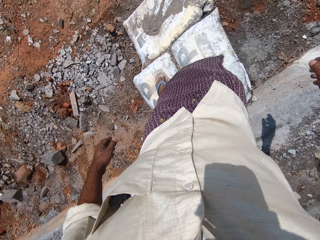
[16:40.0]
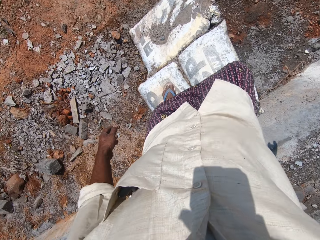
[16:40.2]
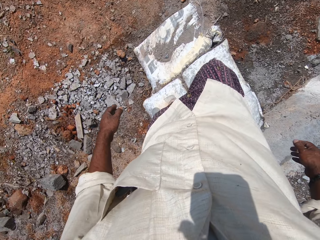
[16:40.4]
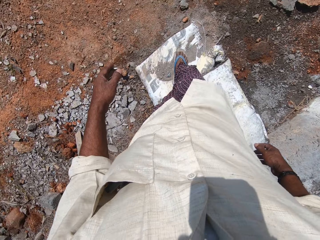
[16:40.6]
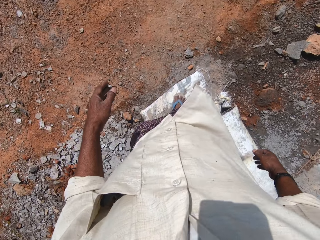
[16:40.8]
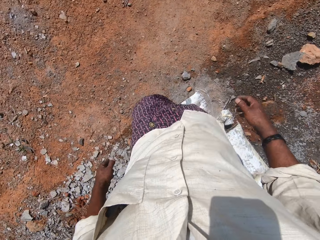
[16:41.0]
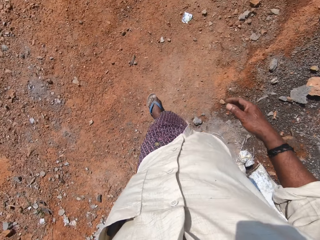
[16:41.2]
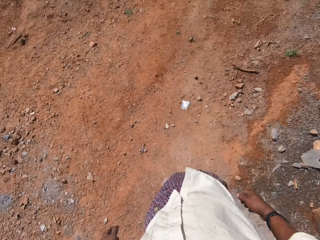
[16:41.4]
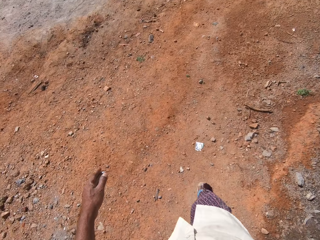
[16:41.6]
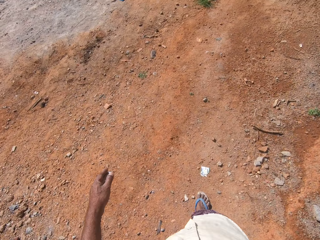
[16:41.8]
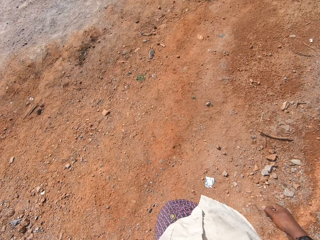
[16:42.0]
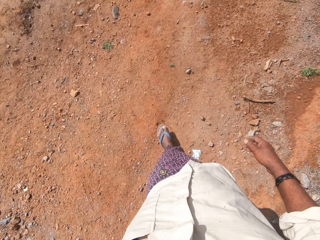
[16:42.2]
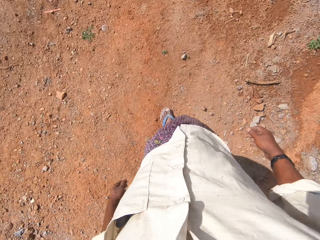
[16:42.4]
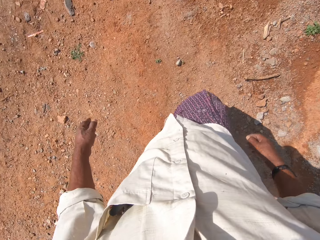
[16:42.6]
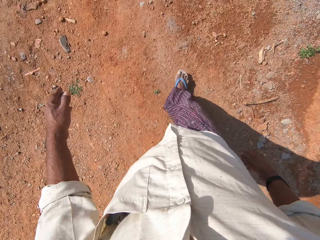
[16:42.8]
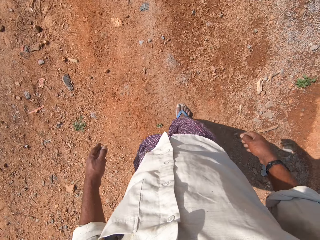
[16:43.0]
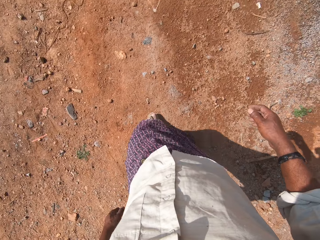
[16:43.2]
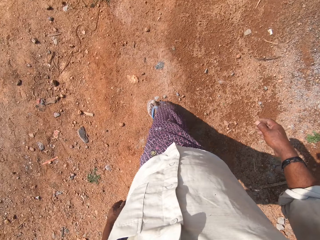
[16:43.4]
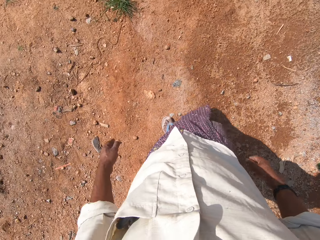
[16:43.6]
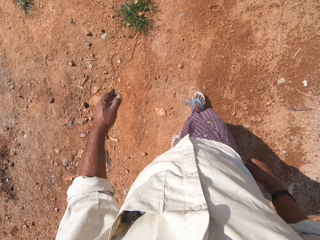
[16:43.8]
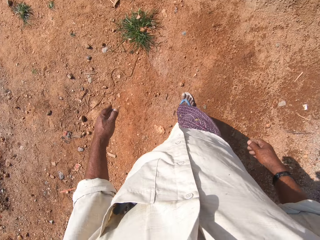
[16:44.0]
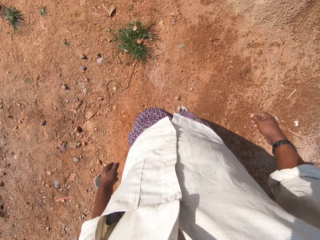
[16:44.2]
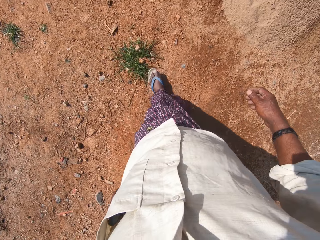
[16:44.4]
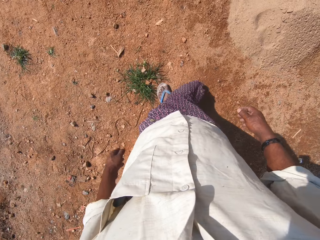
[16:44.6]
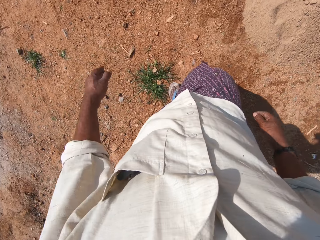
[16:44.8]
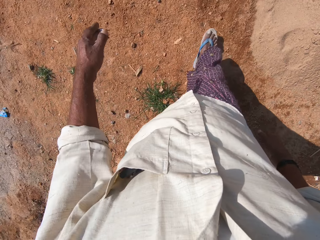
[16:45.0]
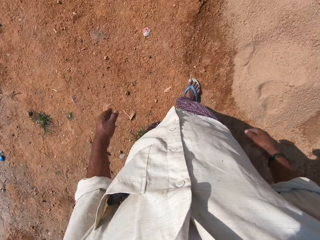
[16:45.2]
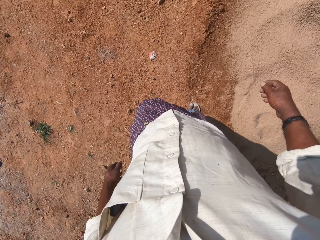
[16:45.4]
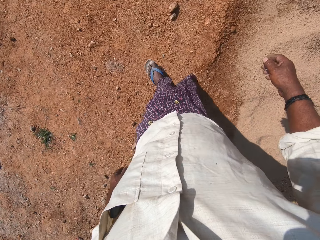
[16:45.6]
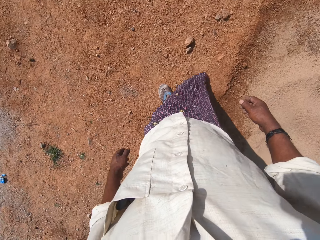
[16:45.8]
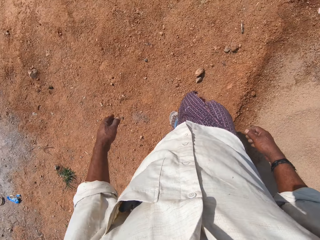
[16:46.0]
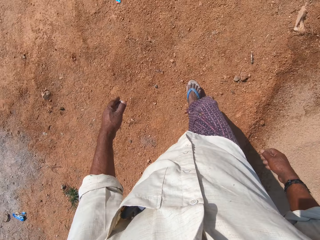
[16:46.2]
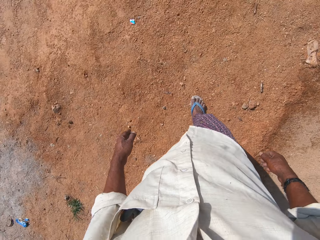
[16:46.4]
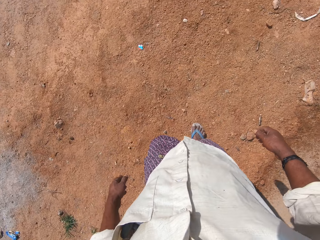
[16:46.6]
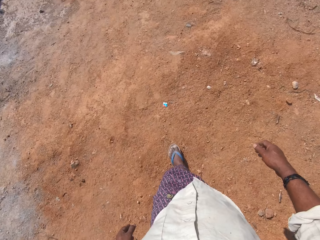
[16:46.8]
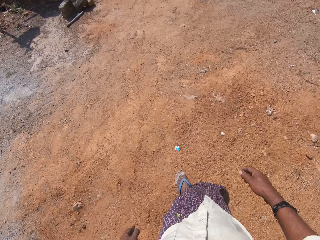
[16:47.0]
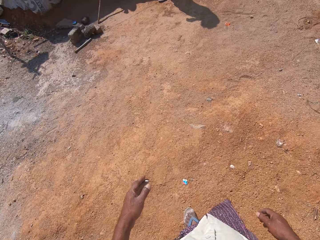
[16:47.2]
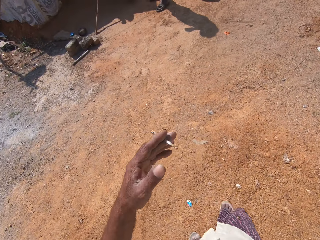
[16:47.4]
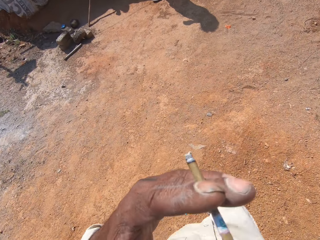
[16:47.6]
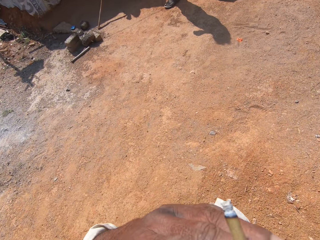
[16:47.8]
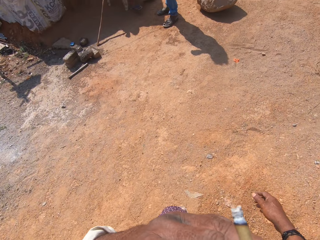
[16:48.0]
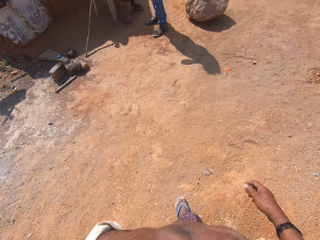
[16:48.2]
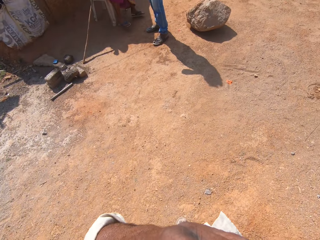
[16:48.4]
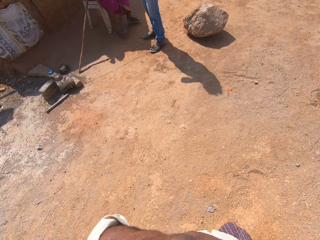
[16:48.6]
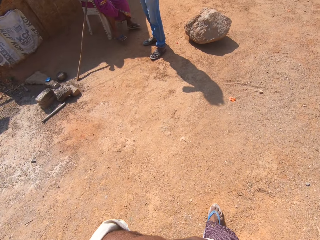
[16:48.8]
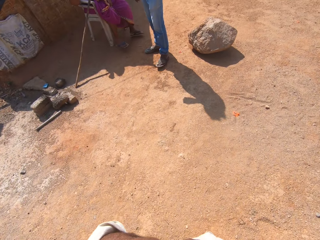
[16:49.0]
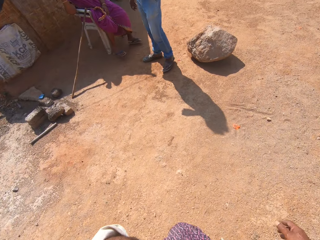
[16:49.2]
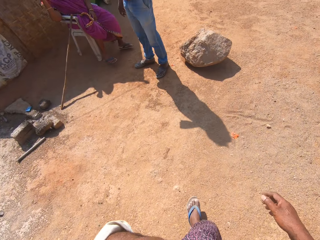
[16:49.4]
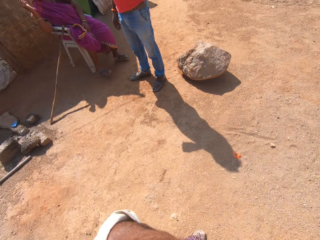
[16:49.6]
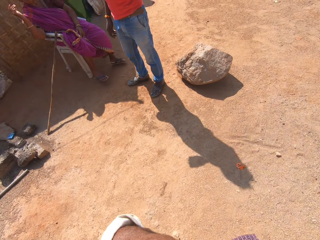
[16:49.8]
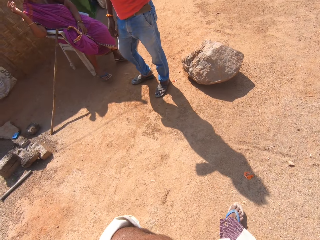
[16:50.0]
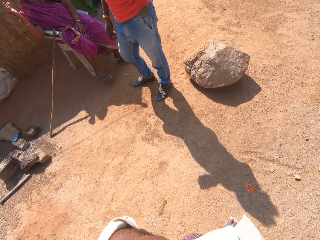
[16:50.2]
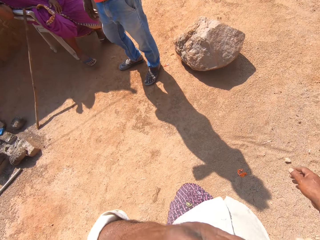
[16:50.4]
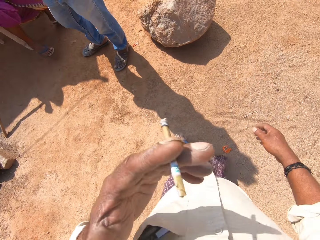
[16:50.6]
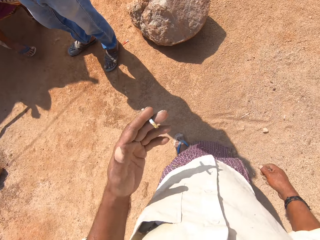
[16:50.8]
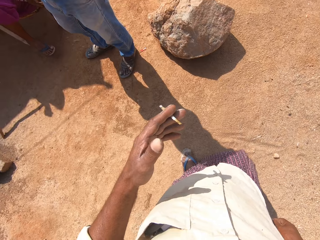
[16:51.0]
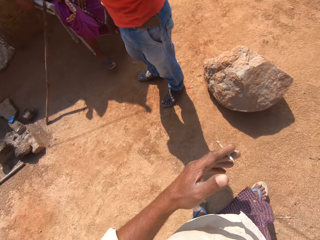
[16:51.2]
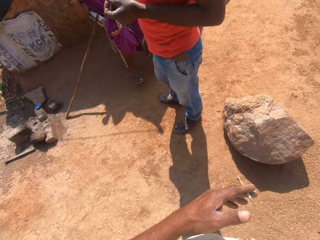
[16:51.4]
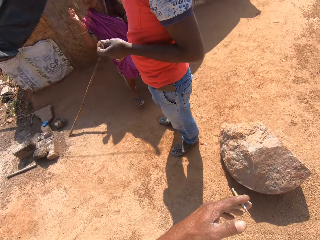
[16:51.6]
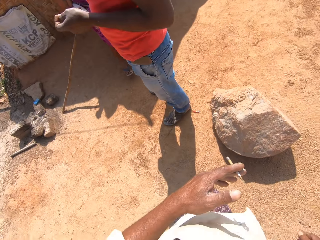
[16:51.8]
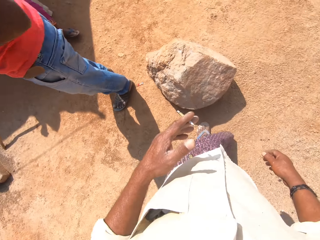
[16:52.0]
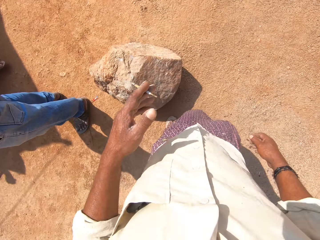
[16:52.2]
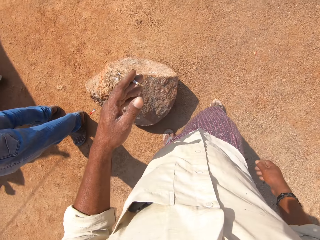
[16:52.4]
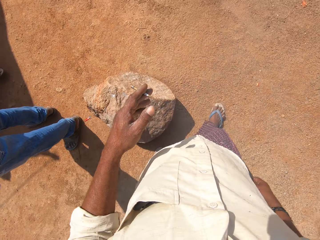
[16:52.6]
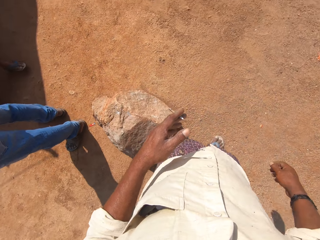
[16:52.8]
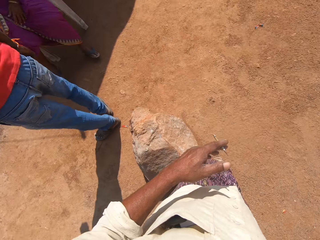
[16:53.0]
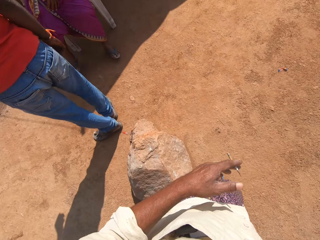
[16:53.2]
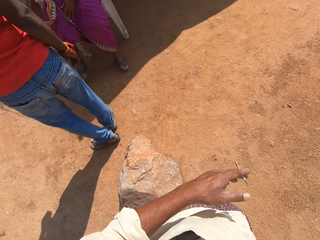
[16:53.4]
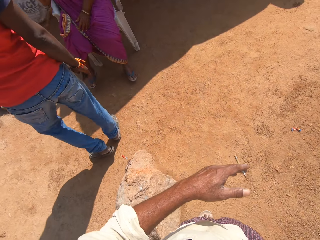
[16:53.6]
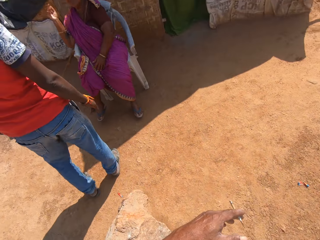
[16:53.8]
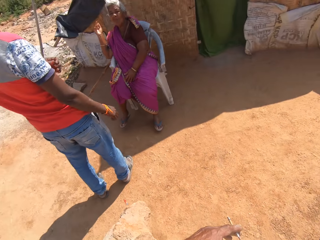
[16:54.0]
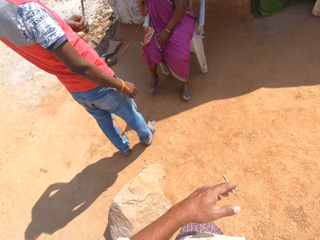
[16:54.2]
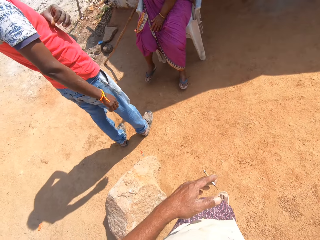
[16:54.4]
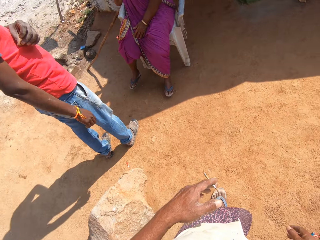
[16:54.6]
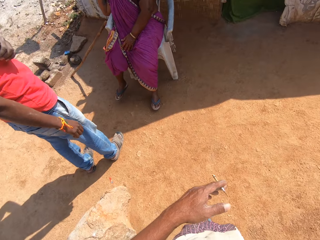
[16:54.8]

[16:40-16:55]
The camera wearer walks toward a man and a woman. He places the cigarette in his left hand in his mouth. He interacts with the man. He interacts with another man. He removes the cigarette.

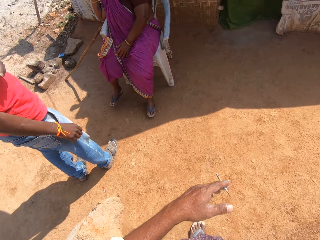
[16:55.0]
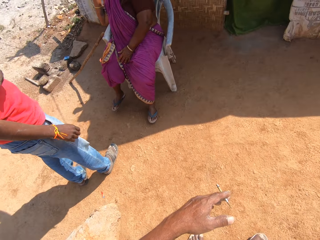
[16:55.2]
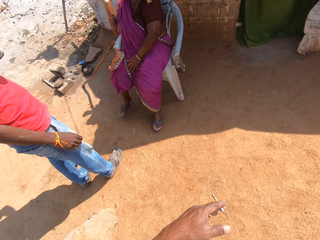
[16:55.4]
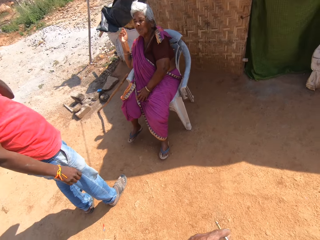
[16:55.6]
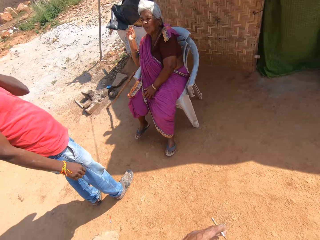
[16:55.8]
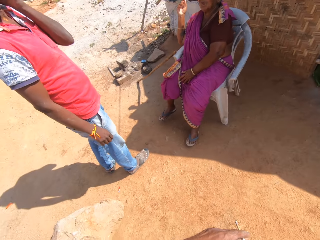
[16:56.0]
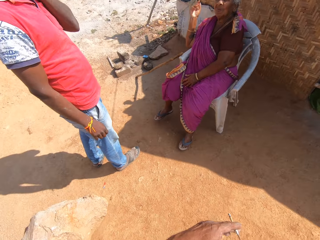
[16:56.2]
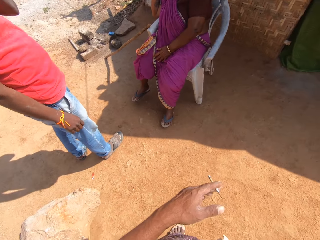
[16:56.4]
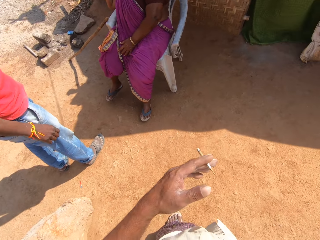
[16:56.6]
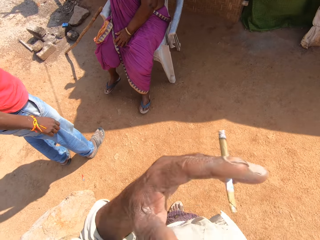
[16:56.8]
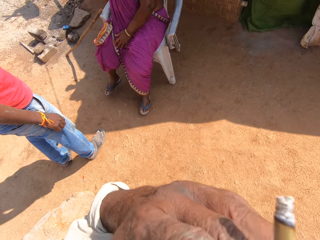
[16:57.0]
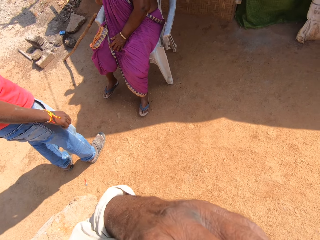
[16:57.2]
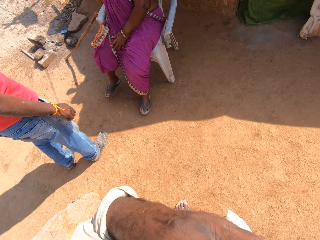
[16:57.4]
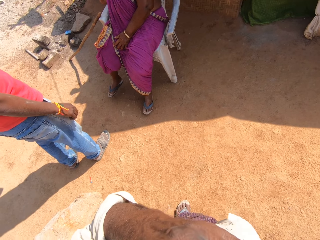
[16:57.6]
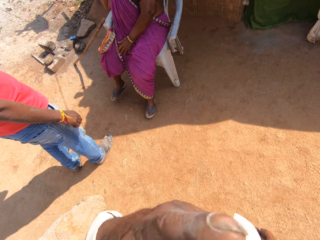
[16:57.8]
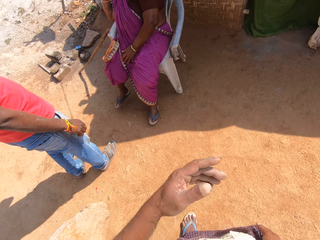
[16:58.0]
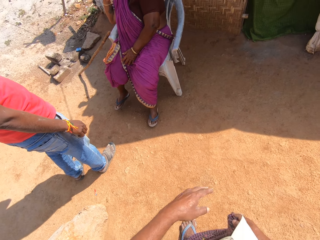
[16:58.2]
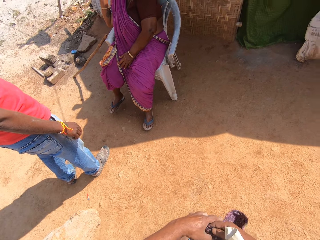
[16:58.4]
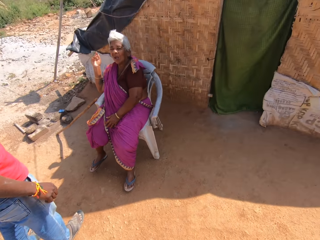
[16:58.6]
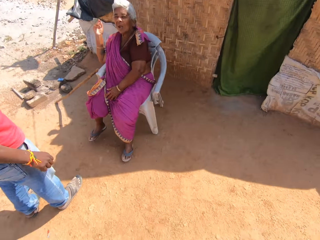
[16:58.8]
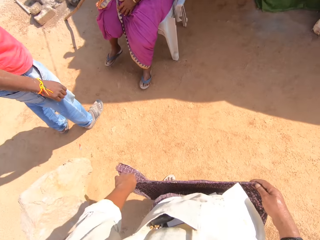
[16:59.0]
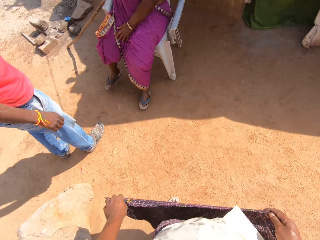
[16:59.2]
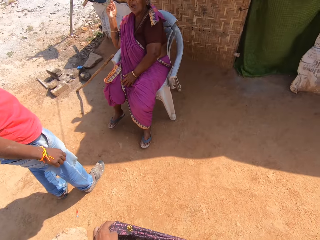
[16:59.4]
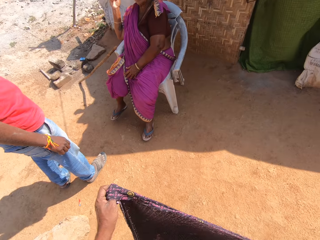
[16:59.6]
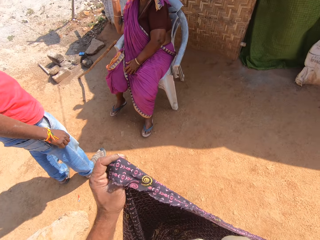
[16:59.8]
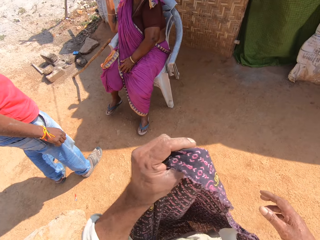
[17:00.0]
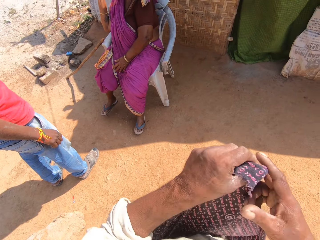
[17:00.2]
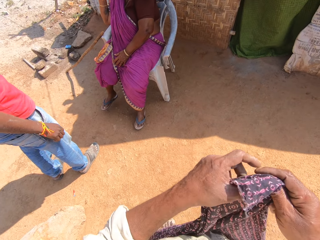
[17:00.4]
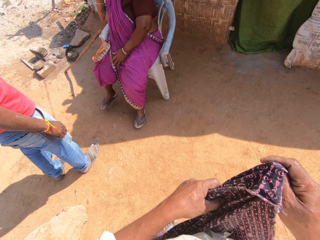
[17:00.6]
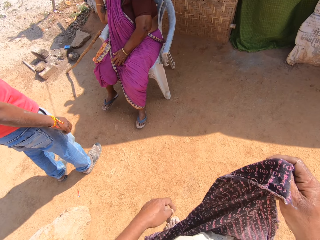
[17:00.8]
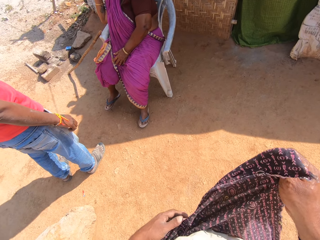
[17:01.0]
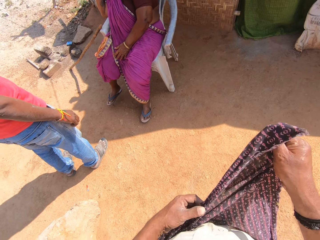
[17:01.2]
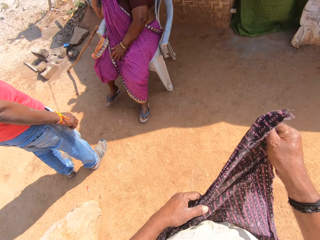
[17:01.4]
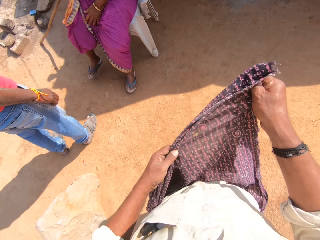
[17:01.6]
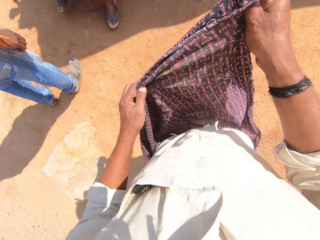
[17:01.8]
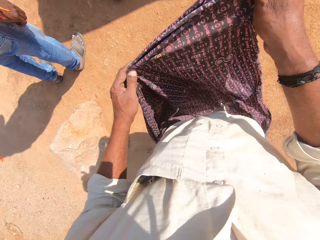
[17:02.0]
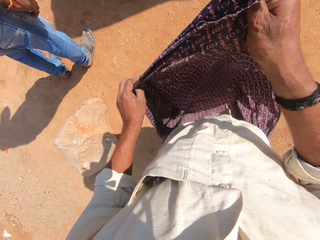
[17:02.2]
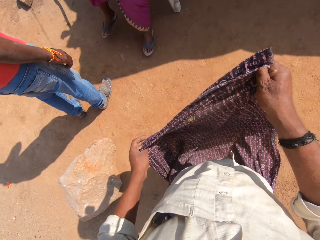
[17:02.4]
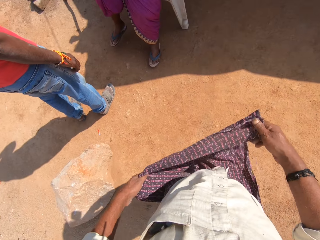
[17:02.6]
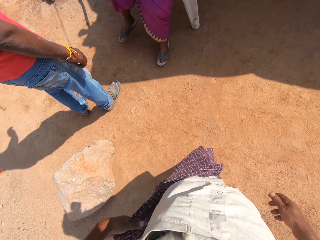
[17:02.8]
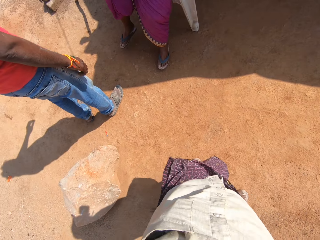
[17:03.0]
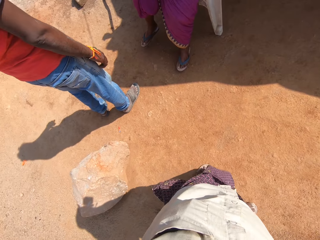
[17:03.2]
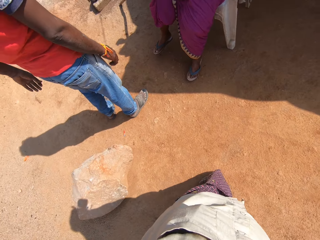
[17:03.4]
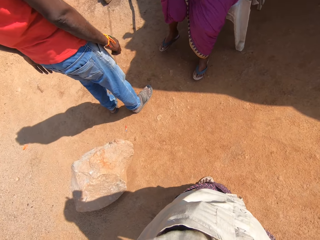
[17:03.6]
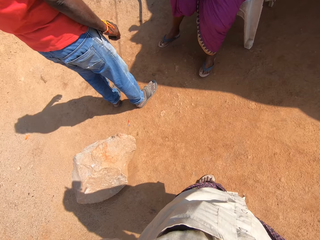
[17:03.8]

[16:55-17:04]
The camera wearer places the cigarette on the mouth. He drops a hand. He adjusts his wrapper. He holds the wrapper.
